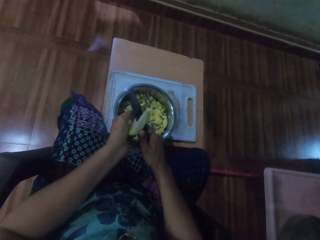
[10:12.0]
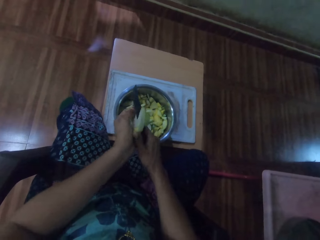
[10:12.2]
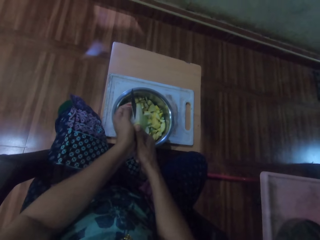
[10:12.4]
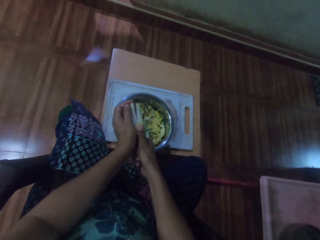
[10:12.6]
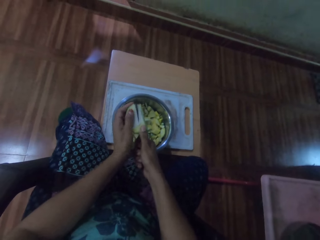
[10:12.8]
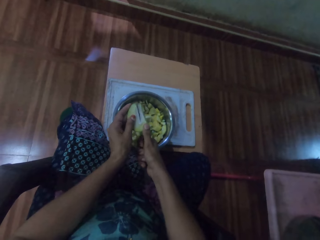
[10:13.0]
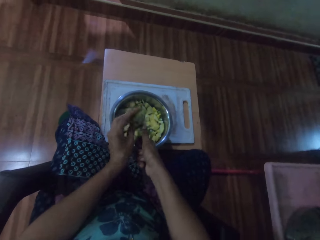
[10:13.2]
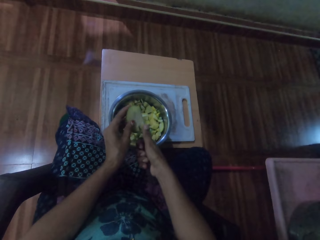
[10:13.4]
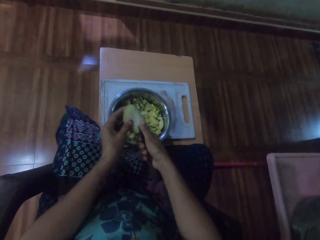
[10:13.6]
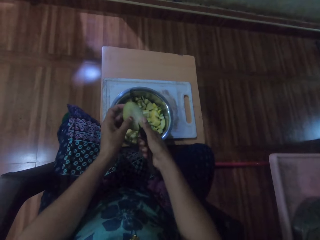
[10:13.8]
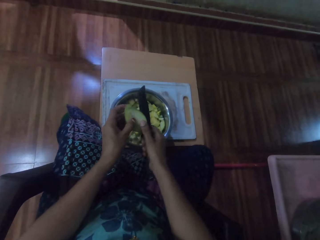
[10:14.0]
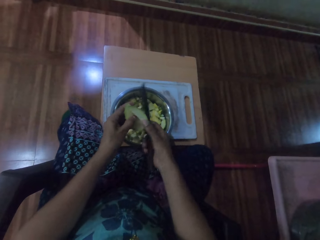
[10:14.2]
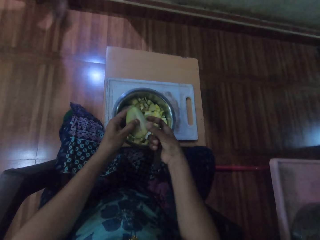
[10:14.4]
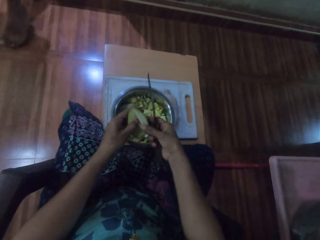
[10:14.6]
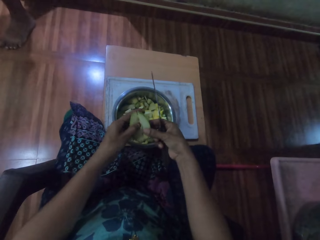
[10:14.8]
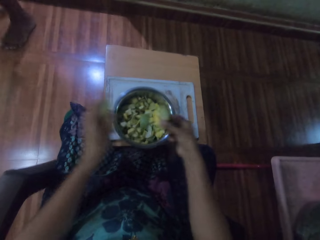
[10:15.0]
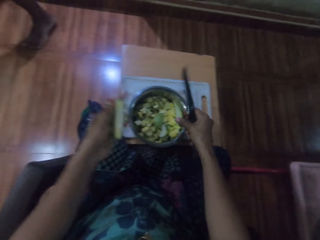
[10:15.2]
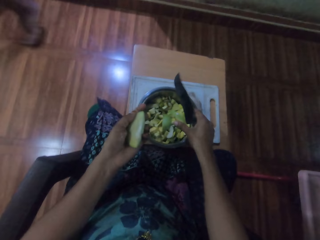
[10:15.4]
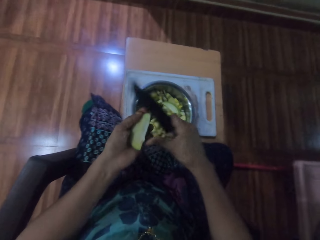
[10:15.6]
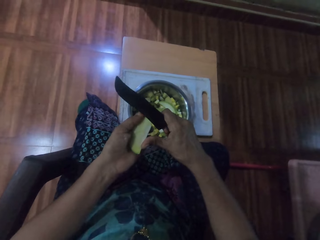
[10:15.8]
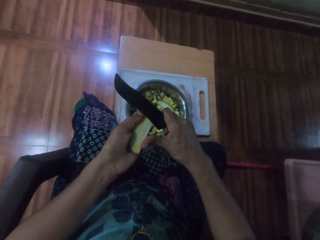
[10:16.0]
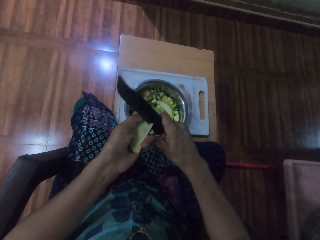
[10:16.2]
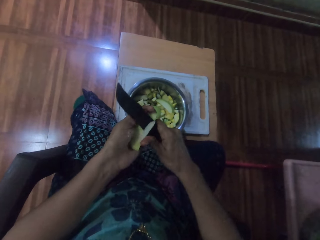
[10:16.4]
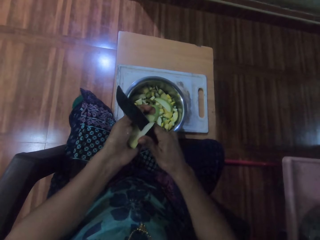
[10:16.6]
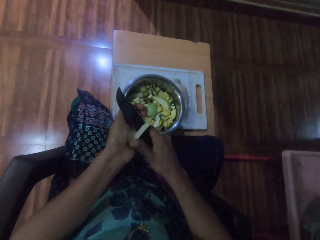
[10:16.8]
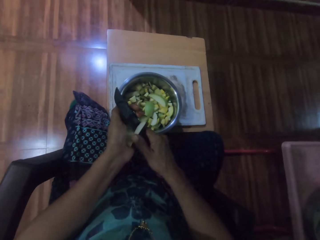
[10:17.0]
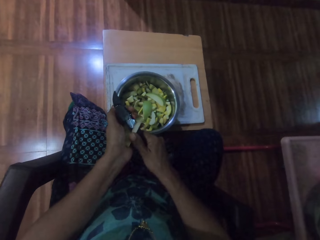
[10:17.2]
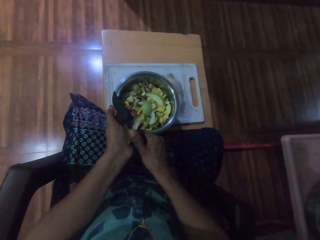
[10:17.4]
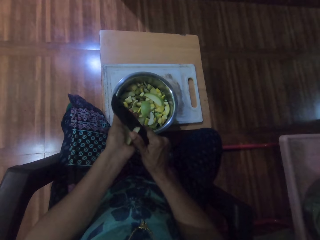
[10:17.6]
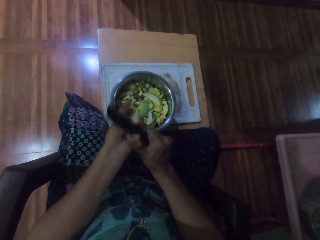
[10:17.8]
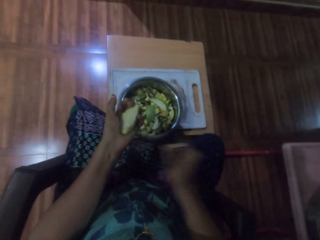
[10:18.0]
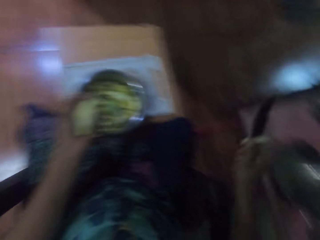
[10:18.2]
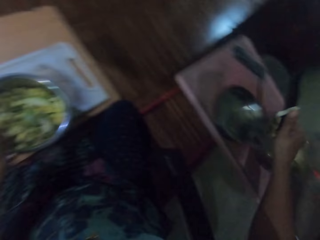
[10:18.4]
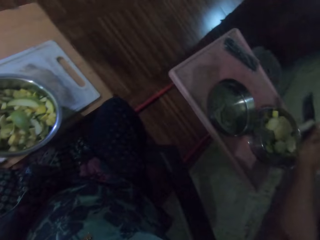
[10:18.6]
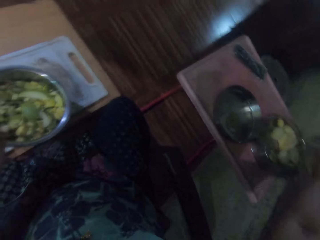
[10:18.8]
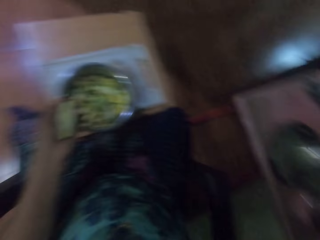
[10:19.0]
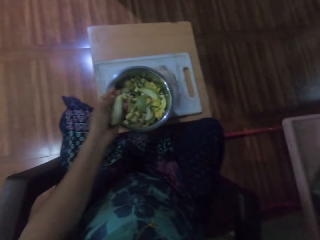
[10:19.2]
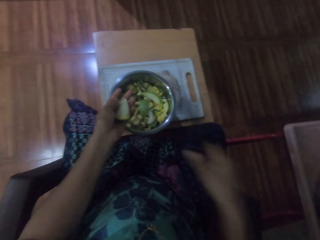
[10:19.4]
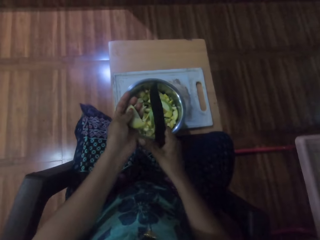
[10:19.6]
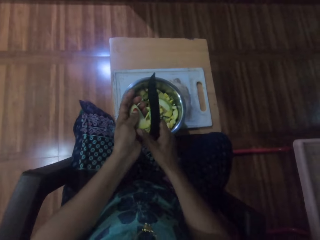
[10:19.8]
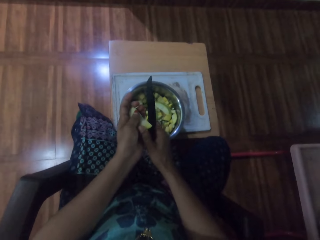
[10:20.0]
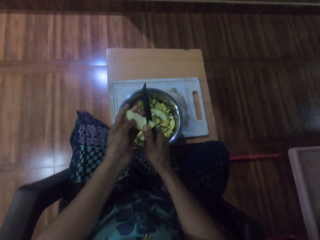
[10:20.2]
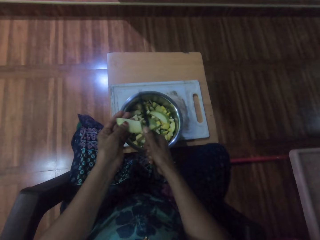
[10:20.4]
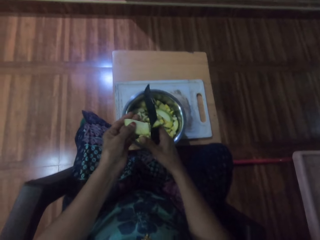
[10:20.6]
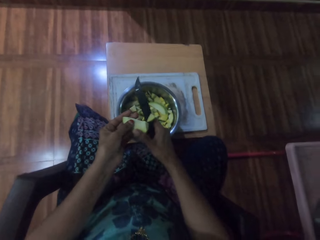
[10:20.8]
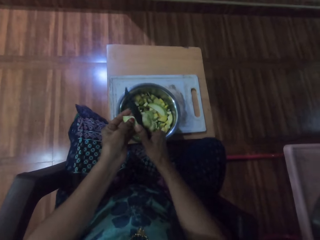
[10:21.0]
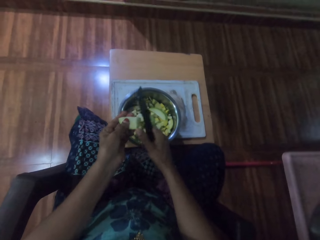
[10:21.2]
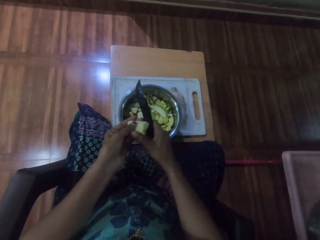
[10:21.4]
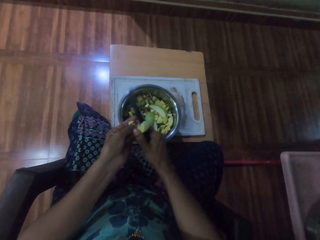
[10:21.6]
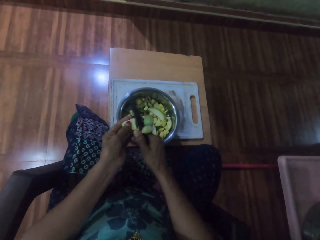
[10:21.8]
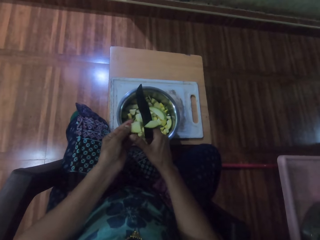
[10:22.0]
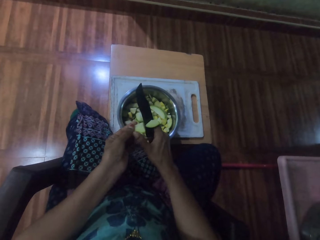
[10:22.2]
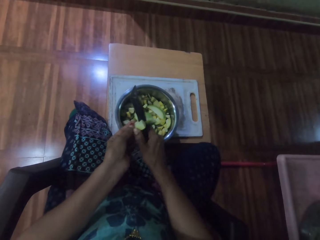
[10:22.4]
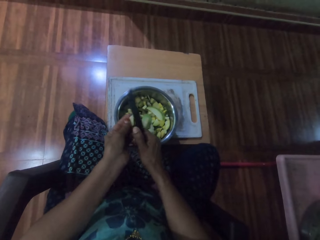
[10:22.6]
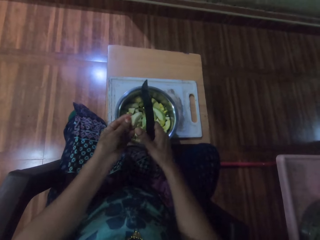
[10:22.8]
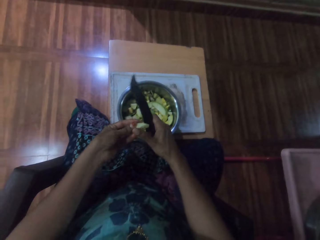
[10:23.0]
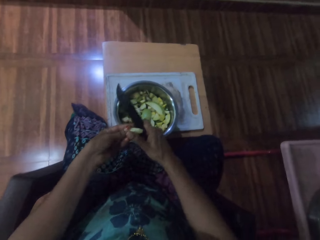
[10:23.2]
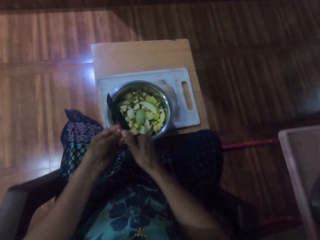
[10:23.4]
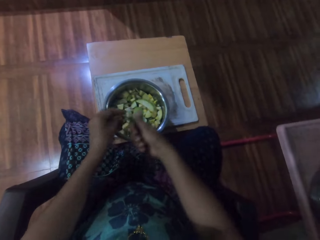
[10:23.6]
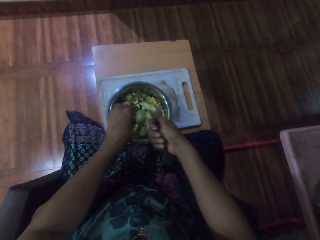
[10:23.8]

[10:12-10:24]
The camera wearer places a piece of something on the bowl. They remove something. They cut the object with the knife.

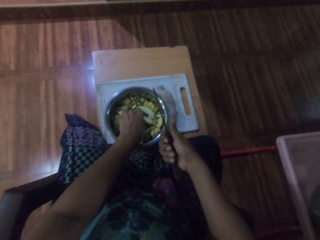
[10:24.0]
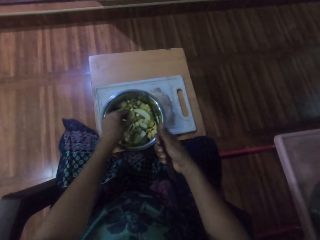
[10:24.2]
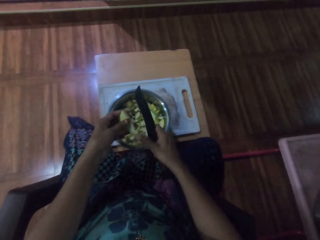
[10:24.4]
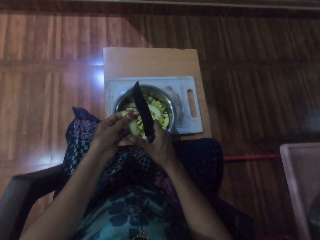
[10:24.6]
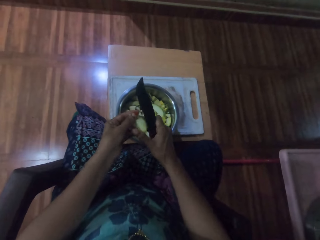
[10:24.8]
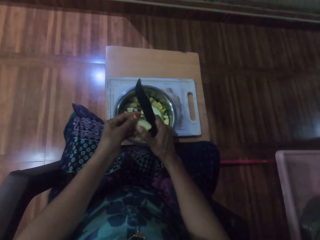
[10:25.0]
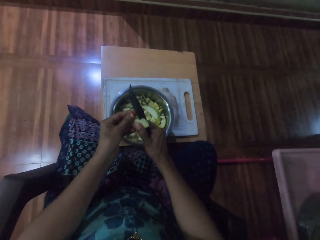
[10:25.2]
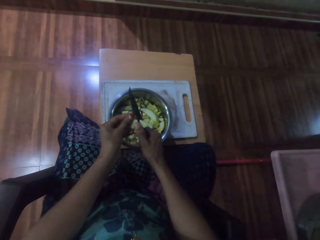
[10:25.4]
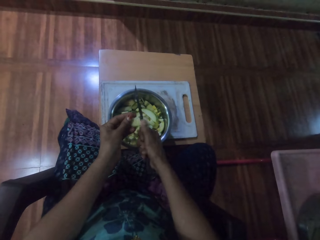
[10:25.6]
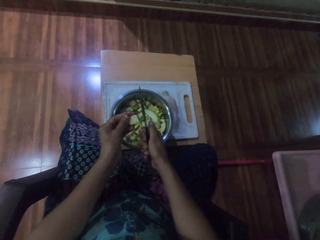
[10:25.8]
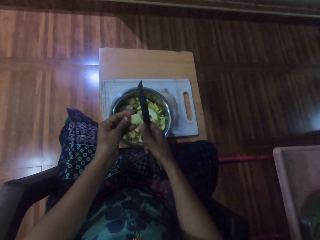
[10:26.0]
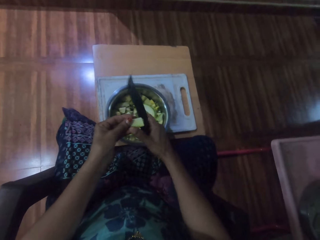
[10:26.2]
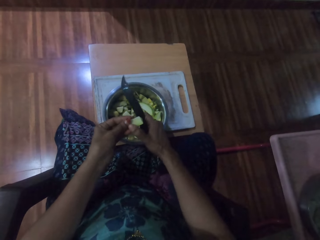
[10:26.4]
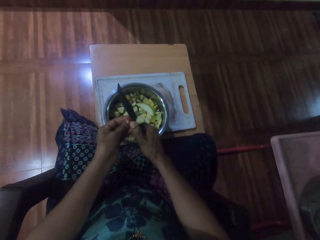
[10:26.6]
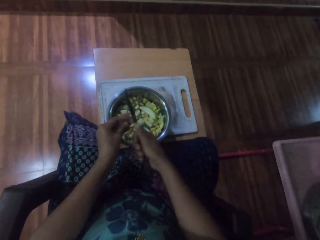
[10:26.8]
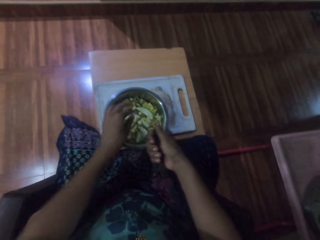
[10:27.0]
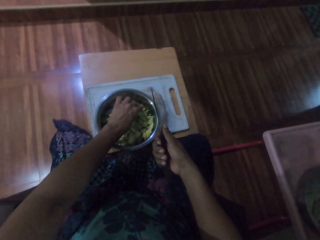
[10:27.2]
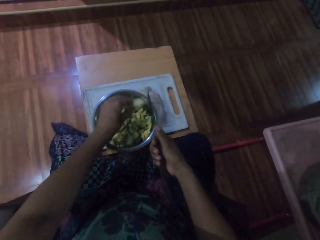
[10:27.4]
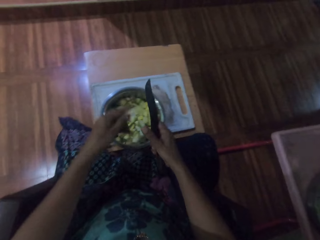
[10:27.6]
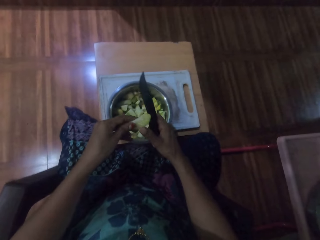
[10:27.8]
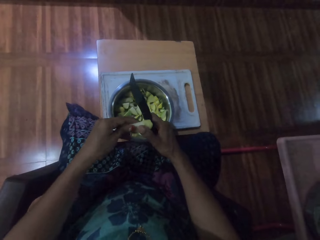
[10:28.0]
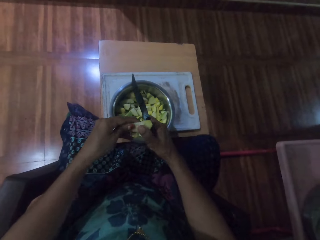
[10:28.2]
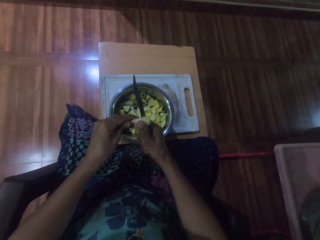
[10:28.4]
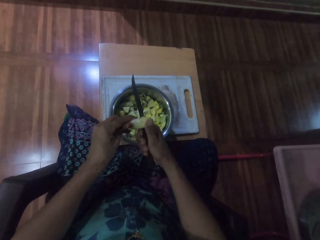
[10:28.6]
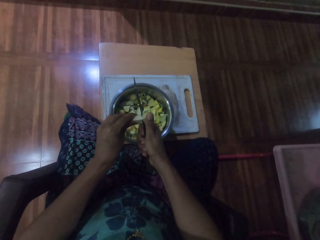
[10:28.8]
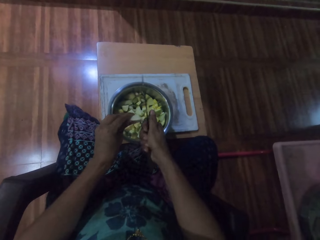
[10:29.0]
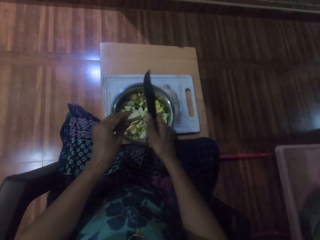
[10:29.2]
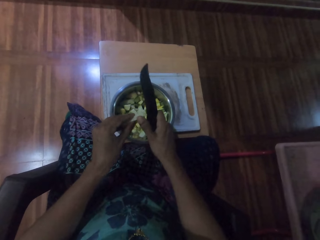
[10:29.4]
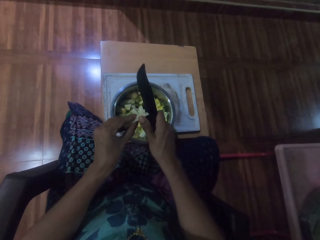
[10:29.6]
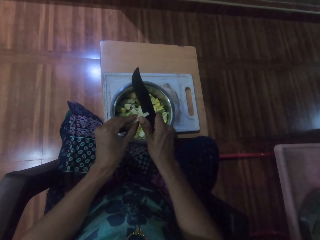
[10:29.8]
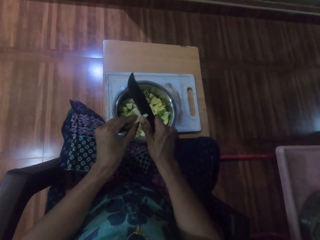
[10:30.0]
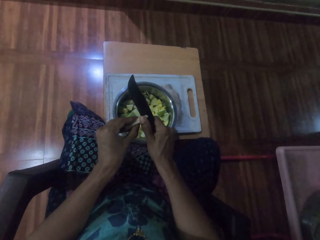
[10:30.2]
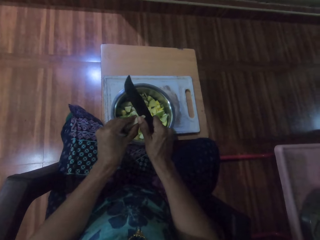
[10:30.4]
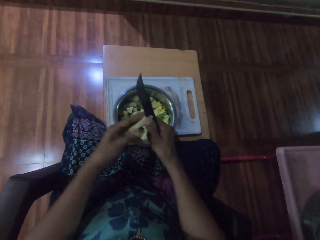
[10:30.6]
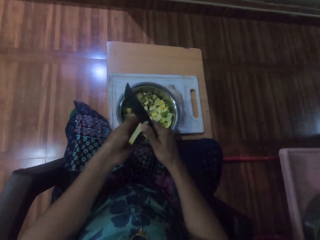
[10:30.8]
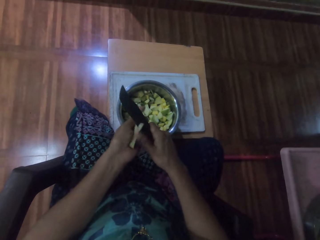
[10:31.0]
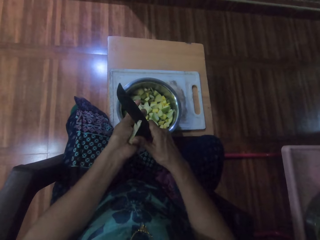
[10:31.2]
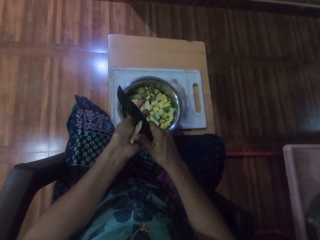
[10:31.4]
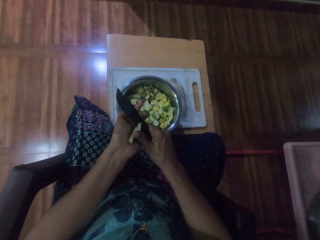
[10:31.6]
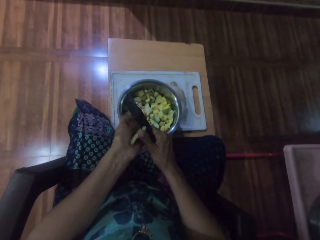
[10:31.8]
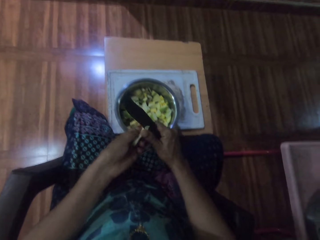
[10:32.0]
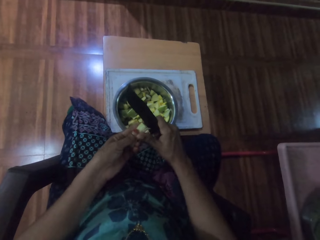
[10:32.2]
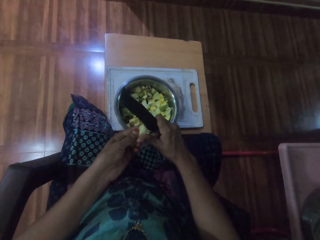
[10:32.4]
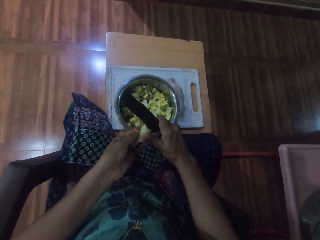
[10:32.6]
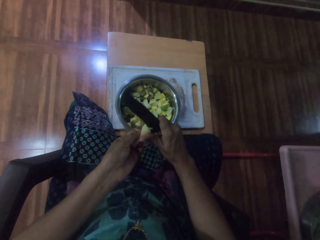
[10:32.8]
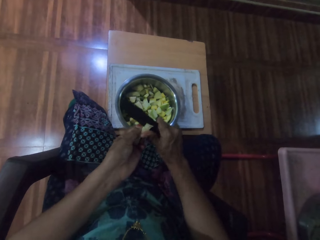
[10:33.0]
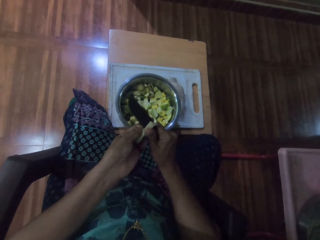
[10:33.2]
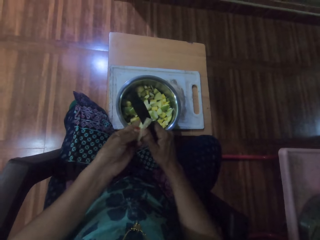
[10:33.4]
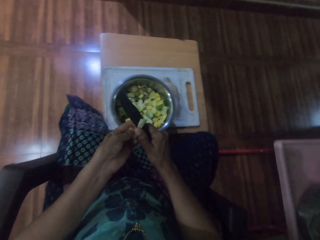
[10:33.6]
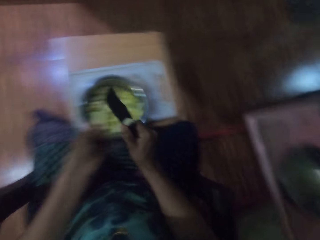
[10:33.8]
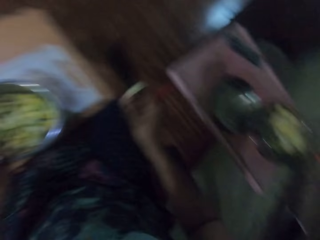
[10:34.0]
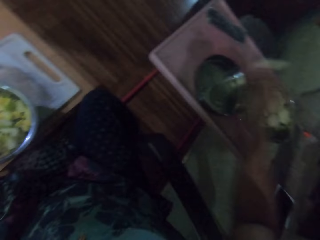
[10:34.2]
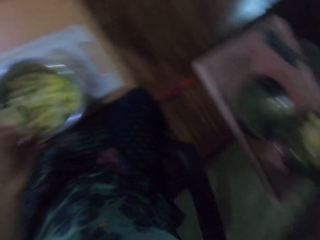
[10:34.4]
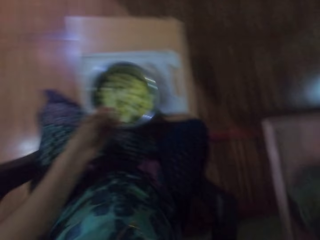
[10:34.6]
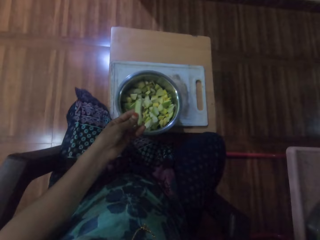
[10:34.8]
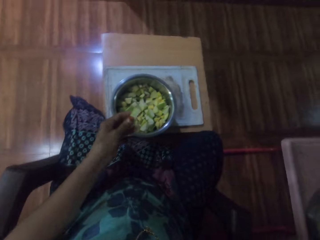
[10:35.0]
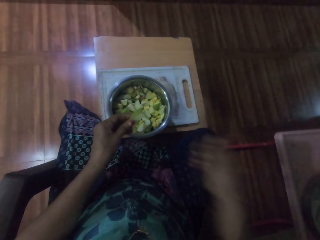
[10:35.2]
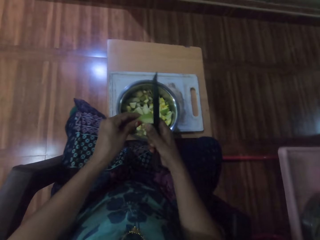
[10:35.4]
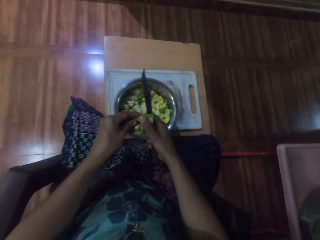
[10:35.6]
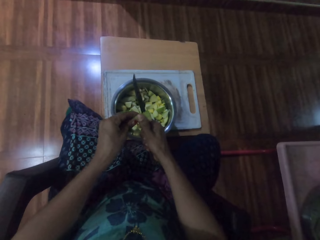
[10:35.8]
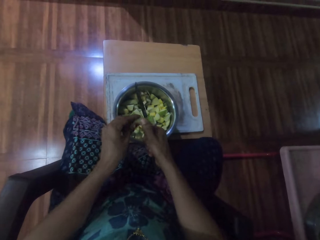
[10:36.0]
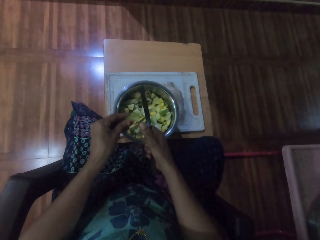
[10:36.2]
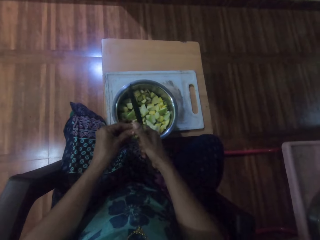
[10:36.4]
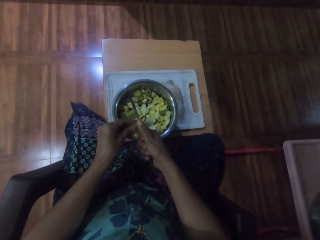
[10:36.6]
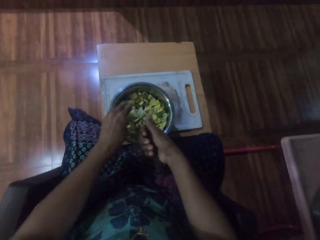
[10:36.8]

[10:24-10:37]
The camera wearer picks something from the bowl. They cut the object with the knife. They pick something from the bowl. They cut the object with the knife. They remove something. They place a piece of something on the bowl. They pick something from the bowl. They remove something.
